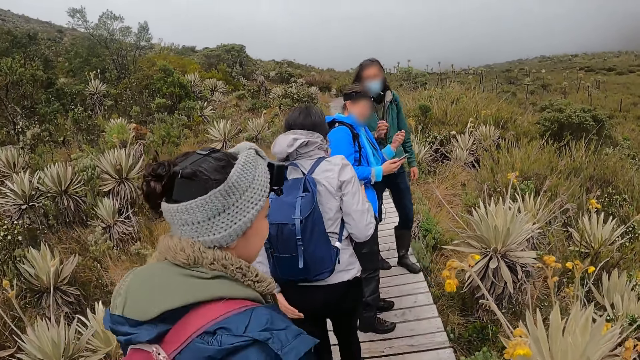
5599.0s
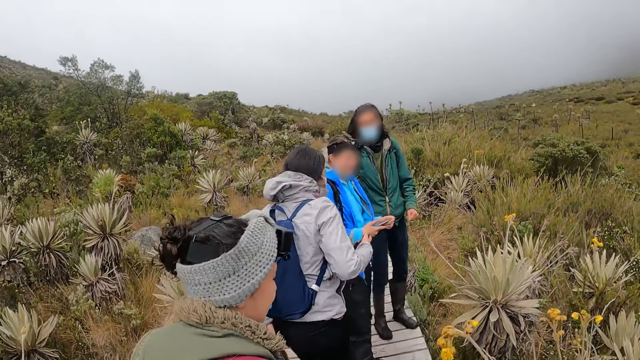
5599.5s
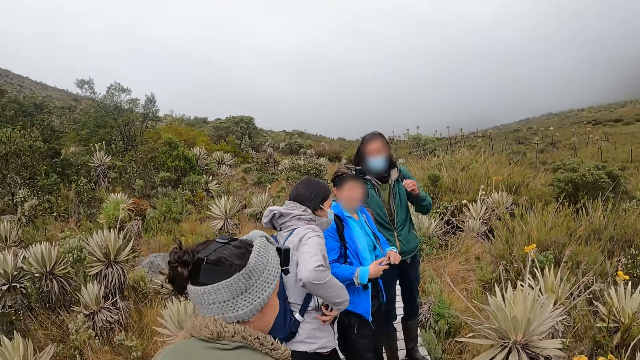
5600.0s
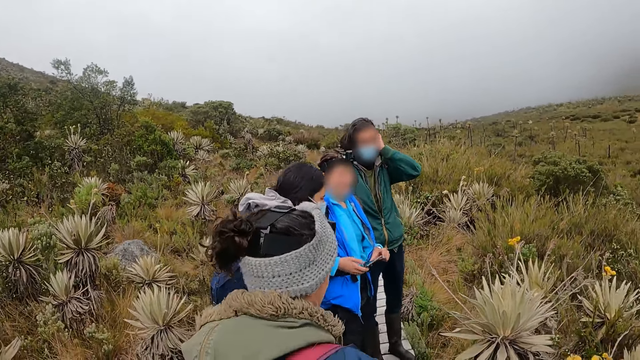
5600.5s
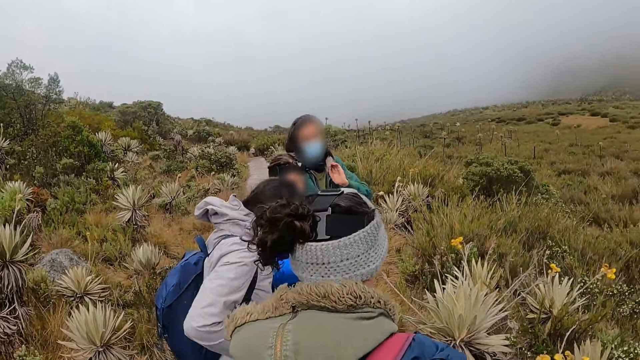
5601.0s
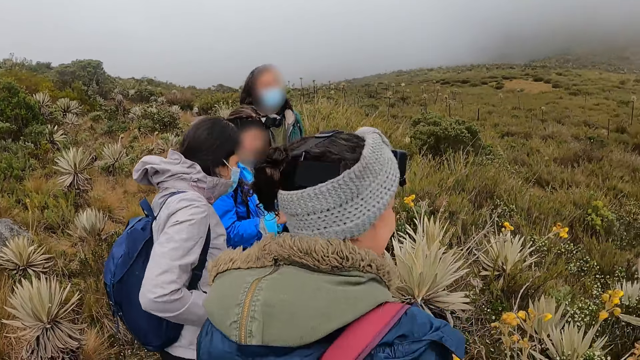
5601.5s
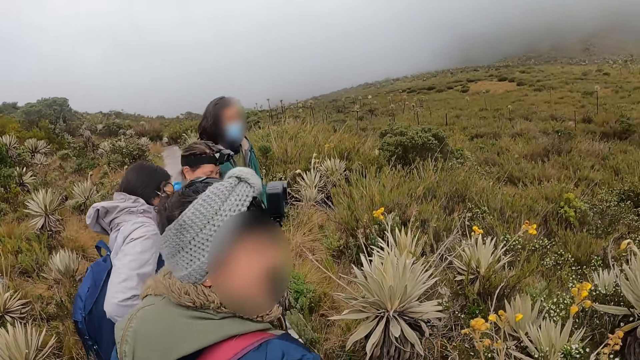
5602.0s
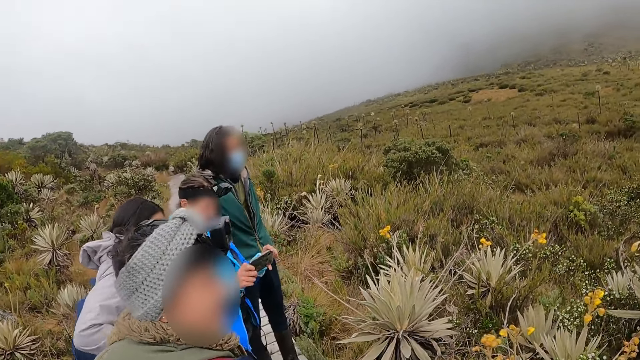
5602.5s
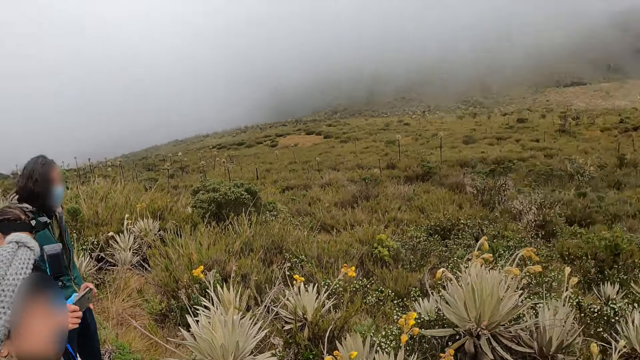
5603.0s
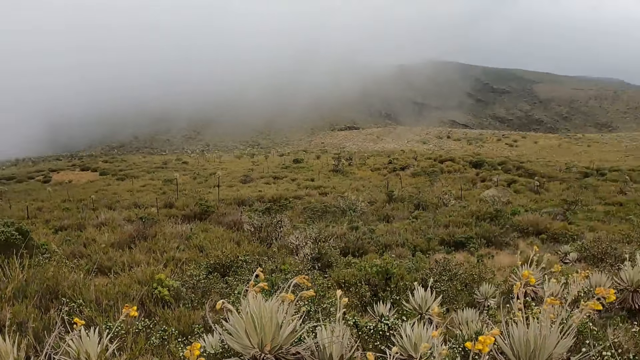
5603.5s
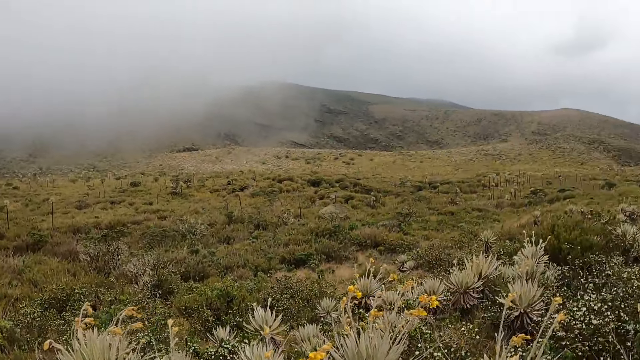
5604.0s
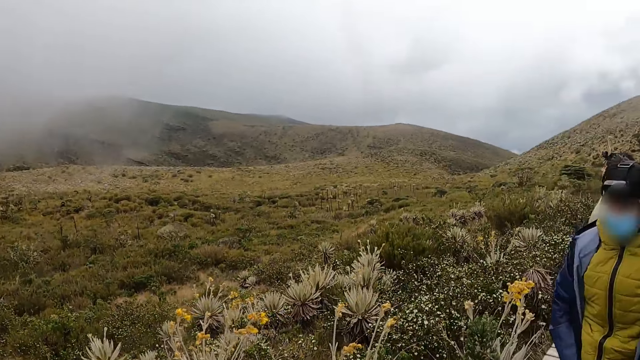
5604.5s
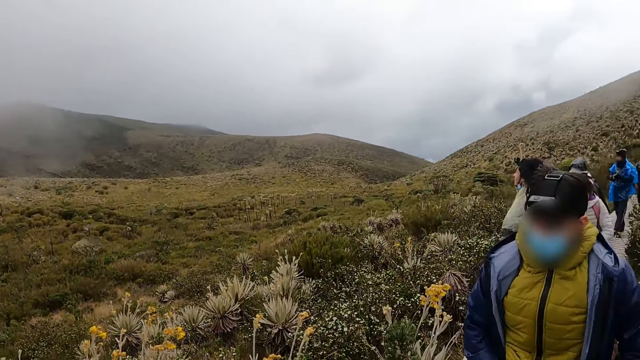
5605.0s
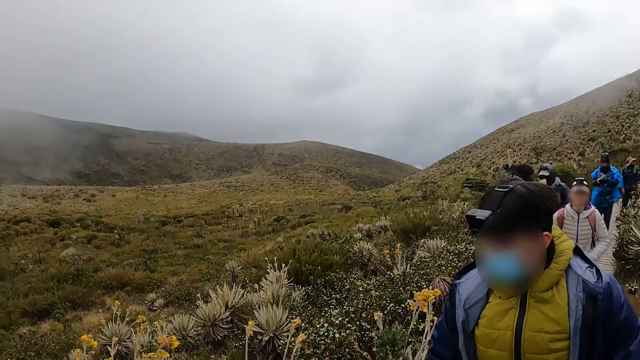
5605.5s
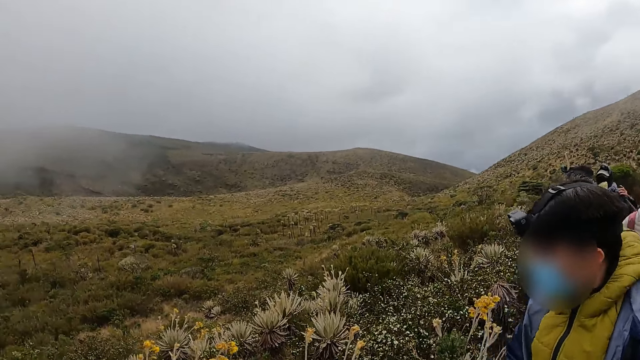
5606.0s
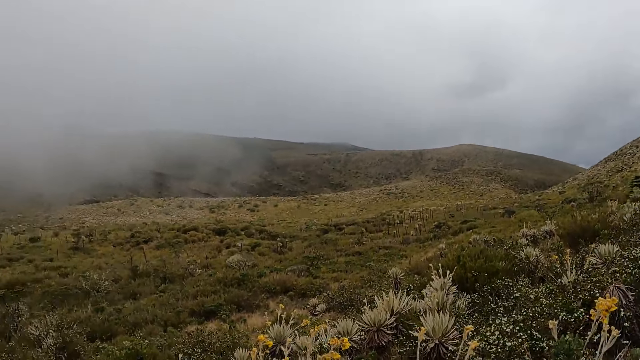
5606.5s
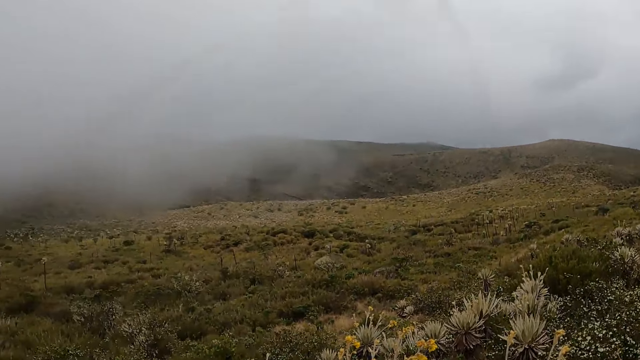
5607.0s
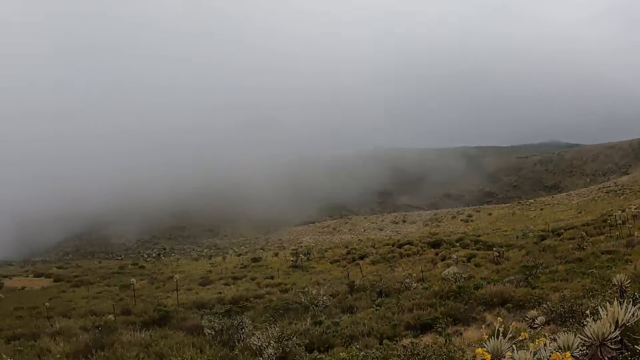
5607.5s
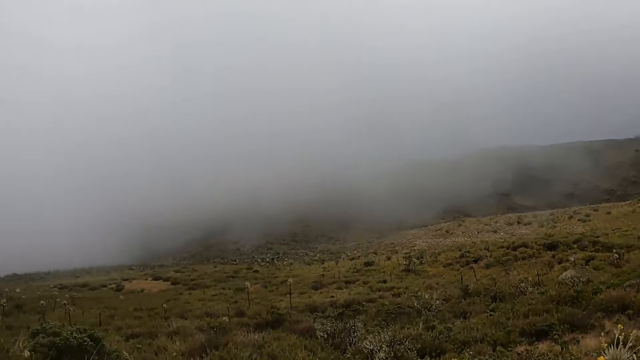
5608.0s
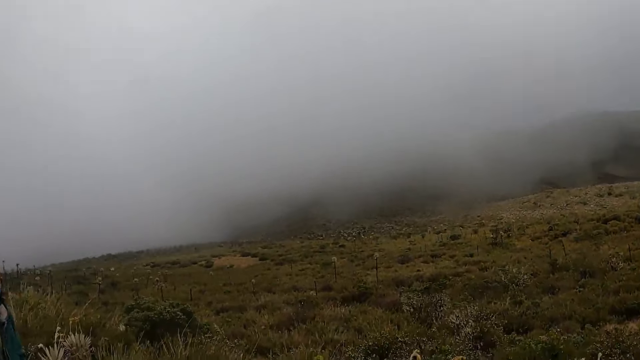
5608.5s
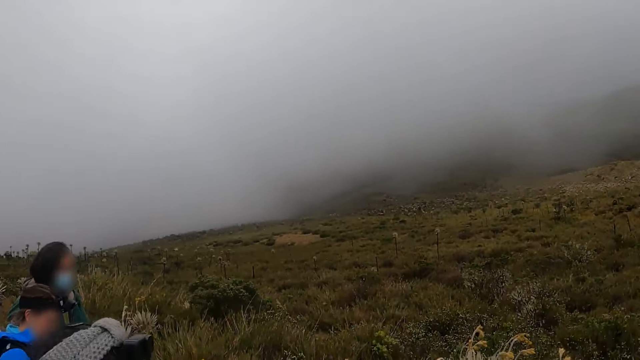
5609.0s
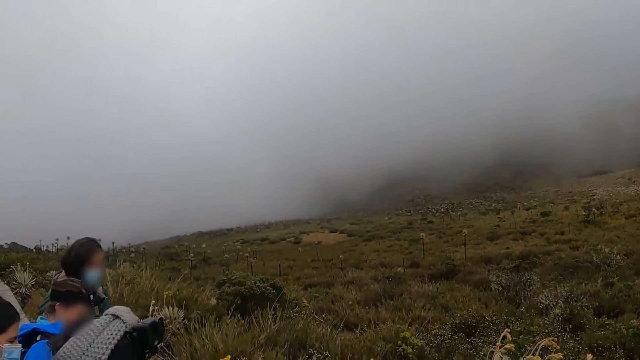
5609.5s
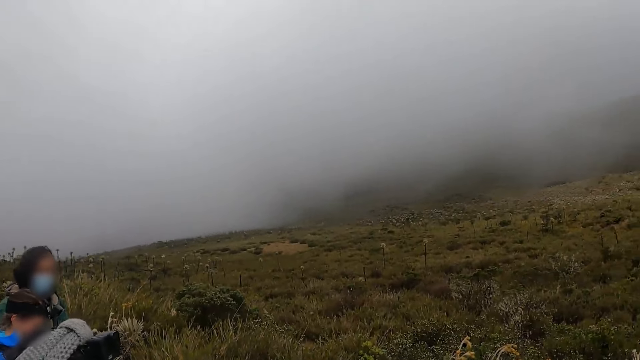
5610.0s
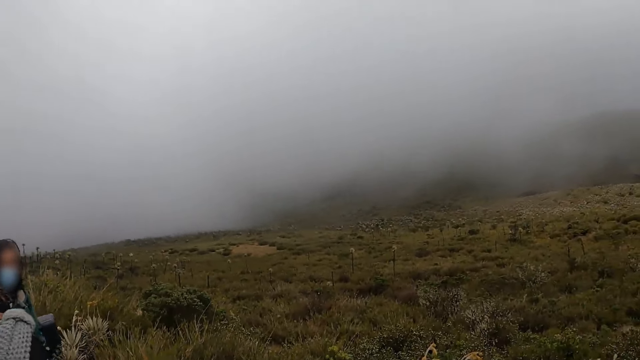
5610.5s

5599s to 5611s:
The woman operates a phone.

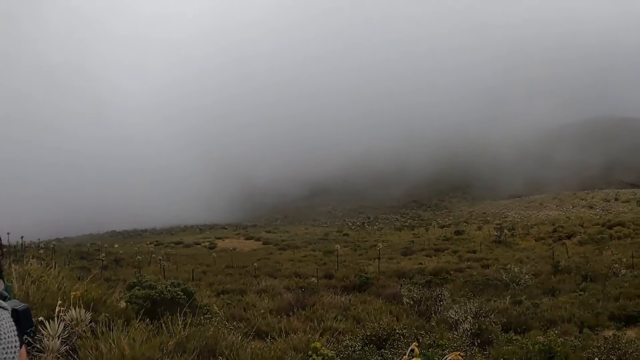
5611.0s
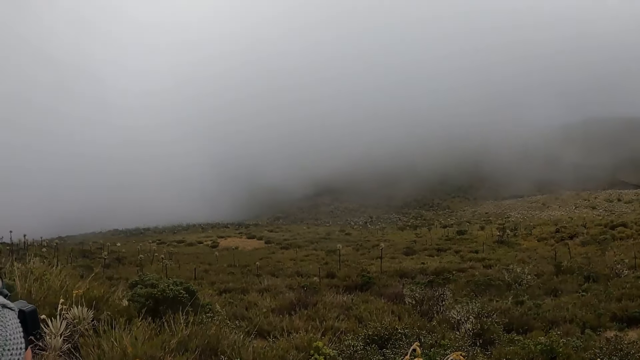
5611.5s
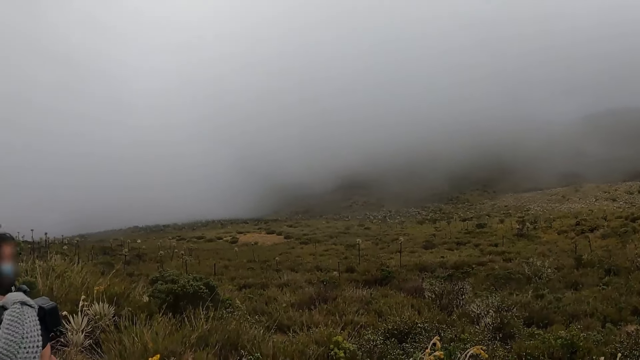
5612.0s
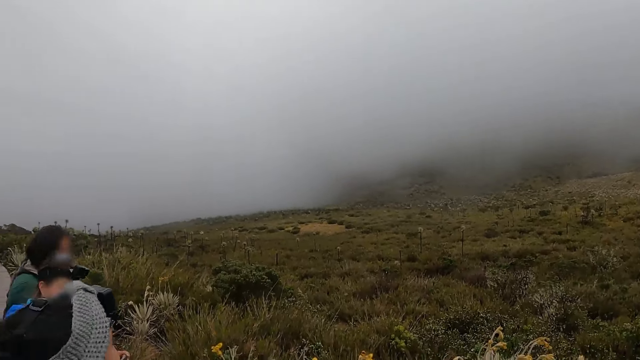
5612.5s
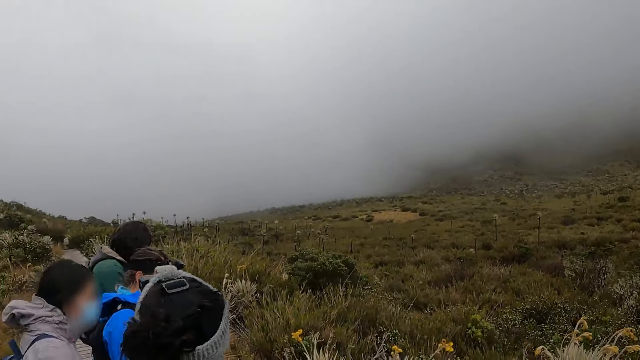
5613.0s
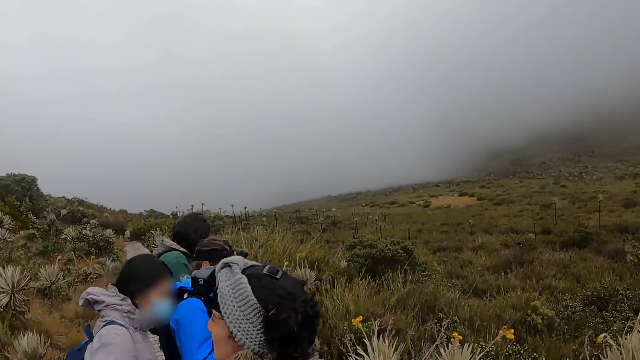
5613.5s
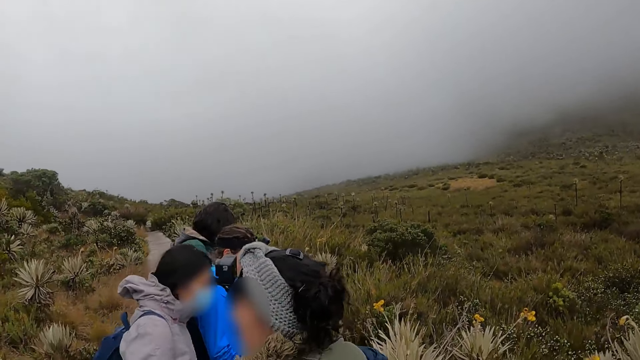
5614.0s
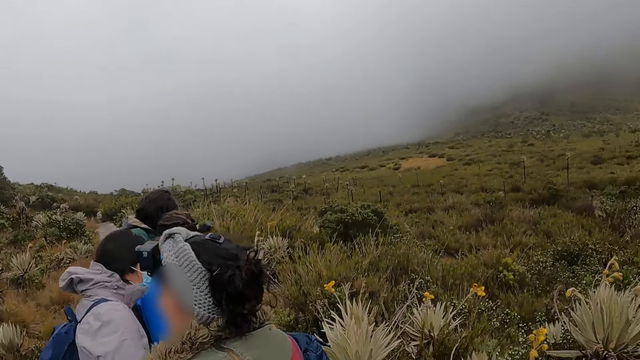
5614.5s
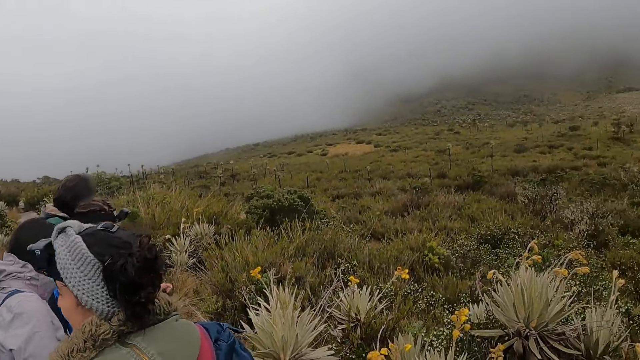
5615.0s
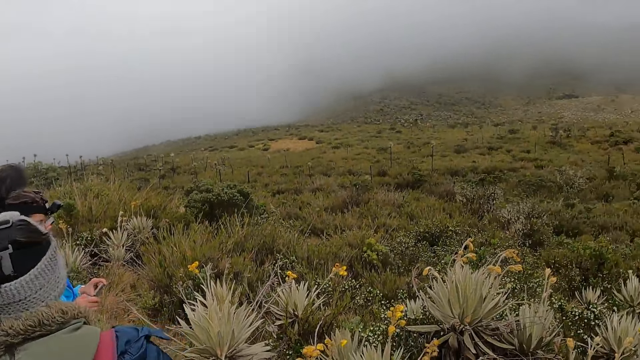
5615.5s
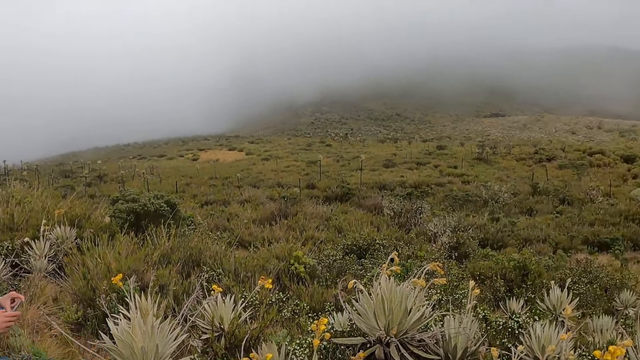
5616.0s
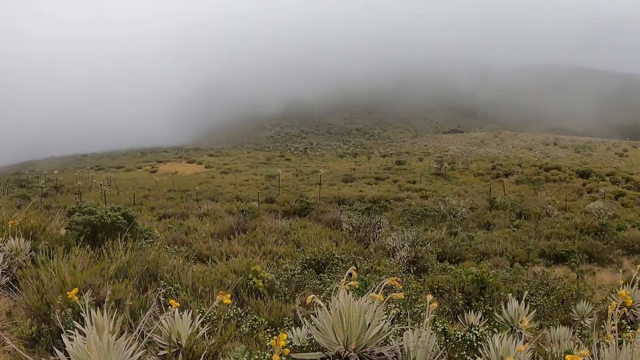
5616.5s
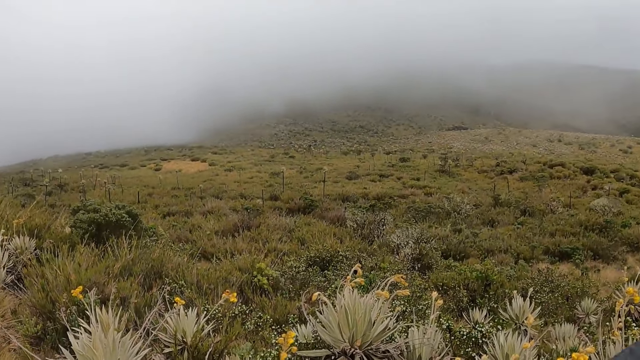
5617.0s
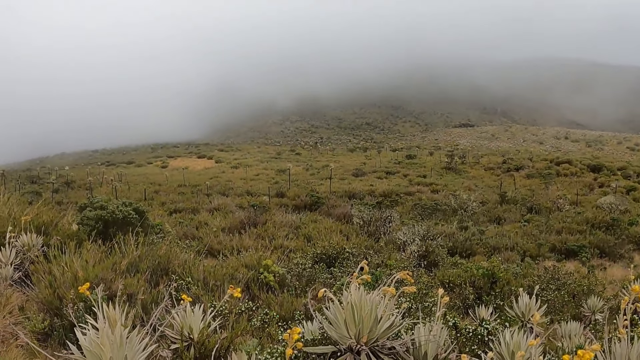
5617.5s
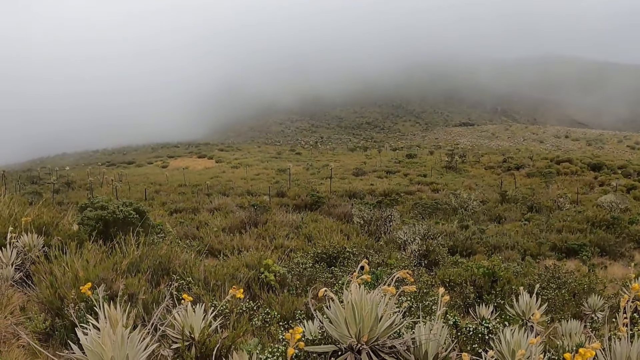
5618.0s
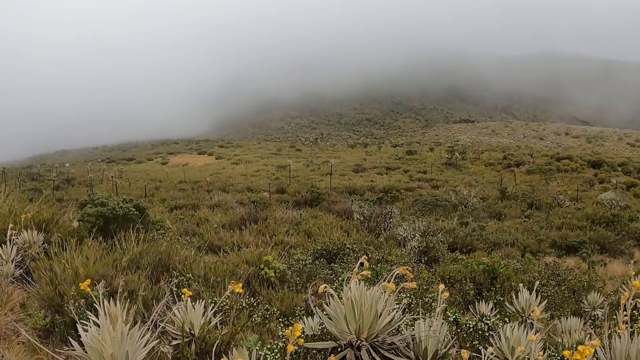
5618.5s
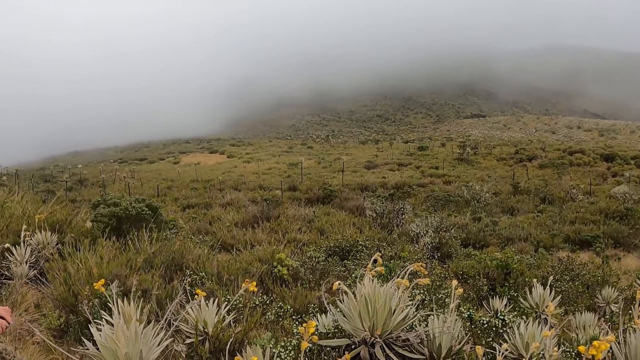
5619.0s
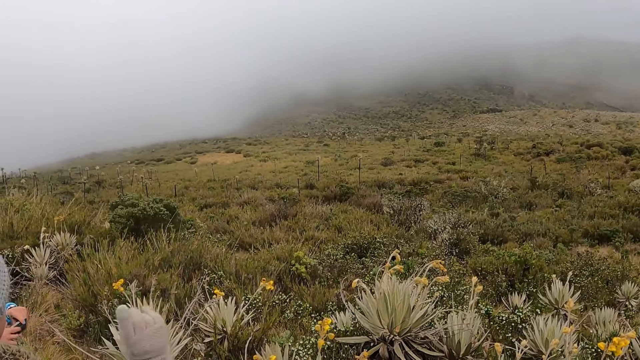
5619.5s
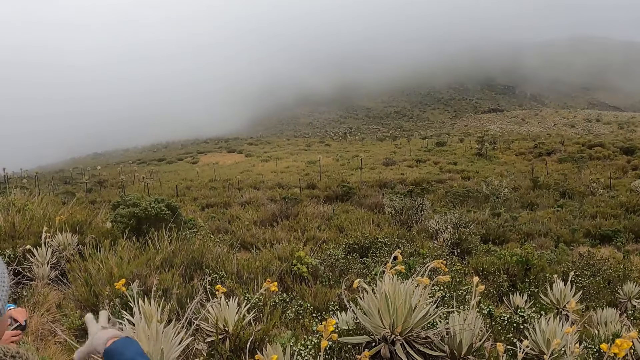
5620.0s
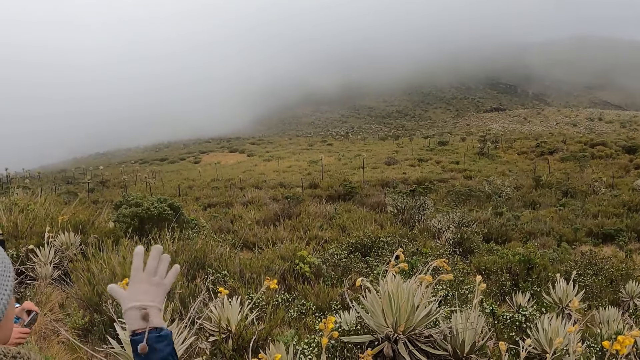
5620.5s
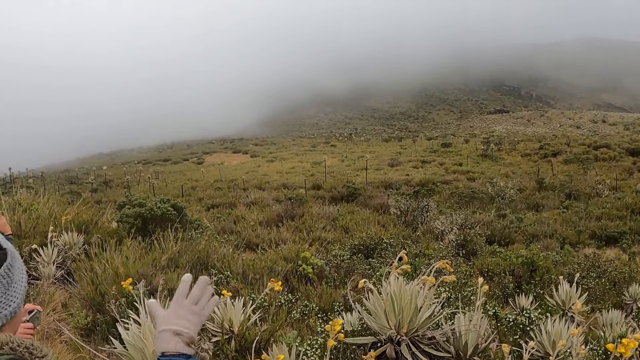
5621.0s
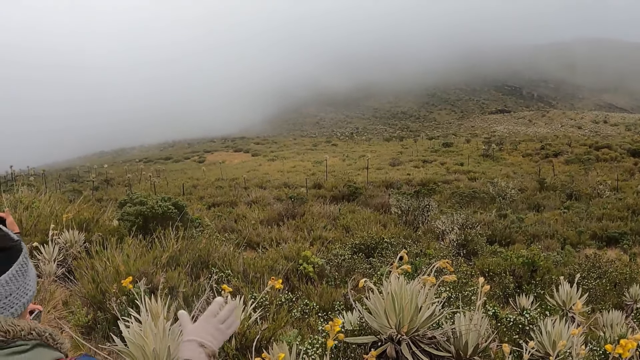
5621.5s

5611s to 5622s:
A lady operates the phone. Another lady points at something.
